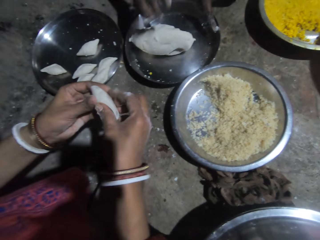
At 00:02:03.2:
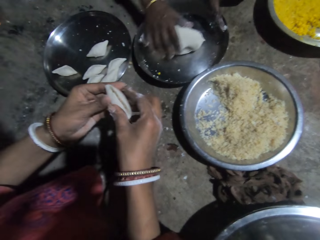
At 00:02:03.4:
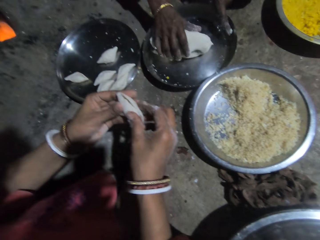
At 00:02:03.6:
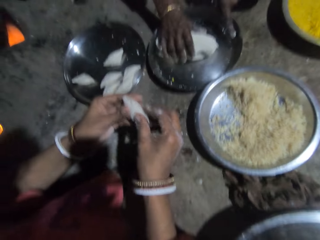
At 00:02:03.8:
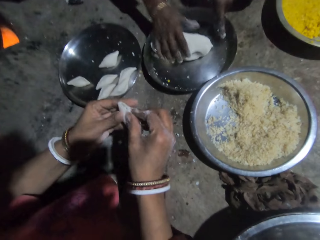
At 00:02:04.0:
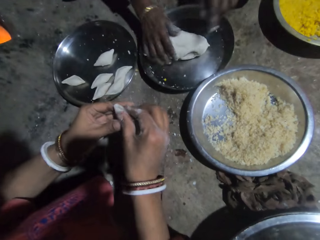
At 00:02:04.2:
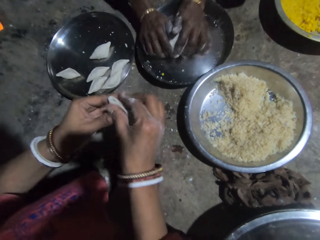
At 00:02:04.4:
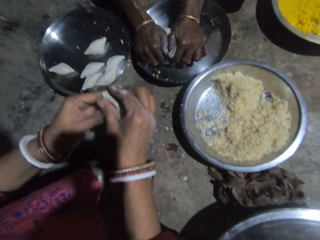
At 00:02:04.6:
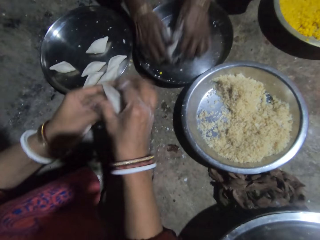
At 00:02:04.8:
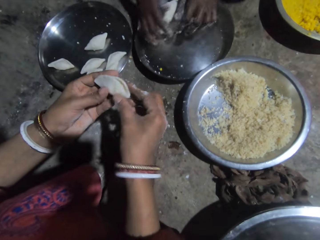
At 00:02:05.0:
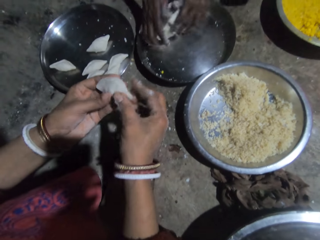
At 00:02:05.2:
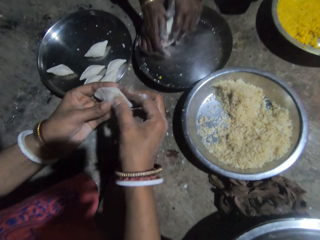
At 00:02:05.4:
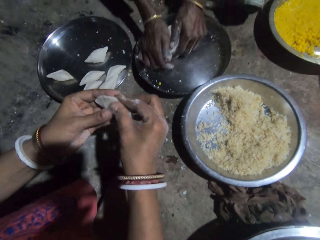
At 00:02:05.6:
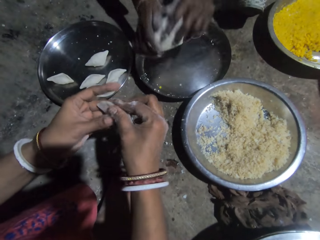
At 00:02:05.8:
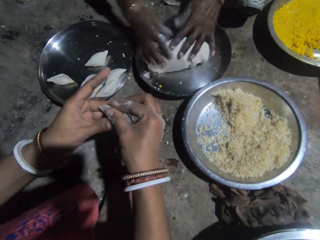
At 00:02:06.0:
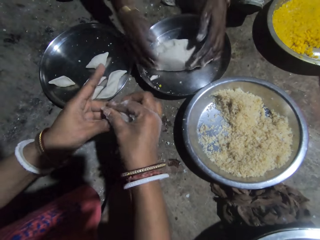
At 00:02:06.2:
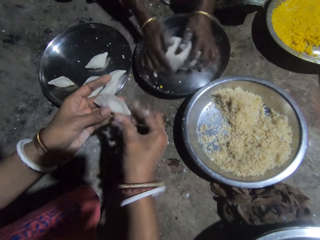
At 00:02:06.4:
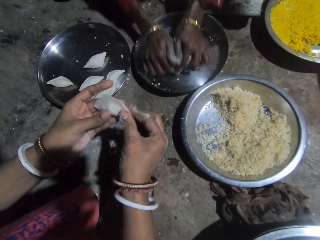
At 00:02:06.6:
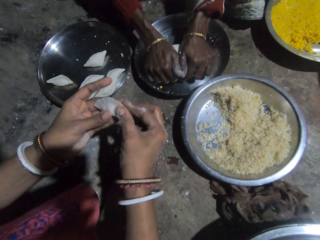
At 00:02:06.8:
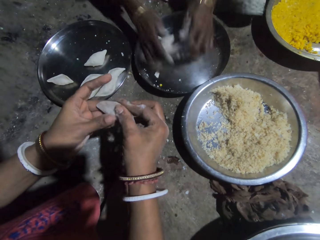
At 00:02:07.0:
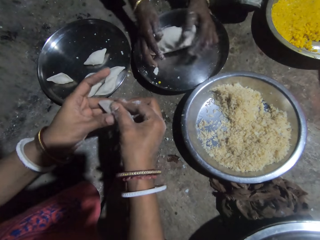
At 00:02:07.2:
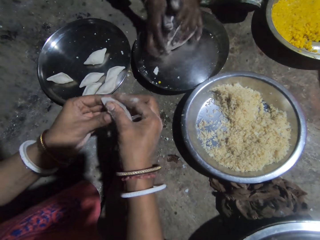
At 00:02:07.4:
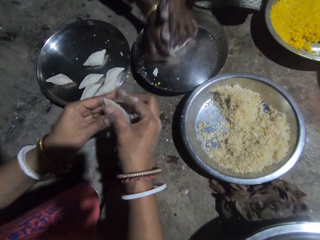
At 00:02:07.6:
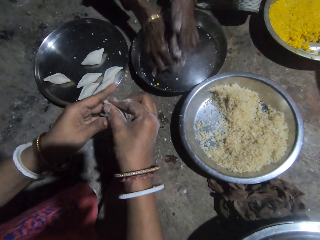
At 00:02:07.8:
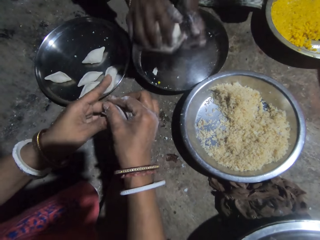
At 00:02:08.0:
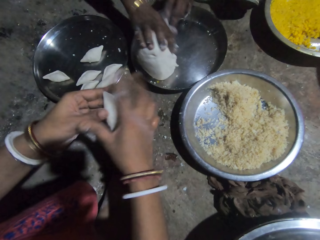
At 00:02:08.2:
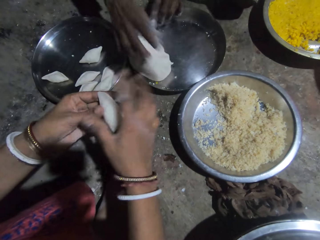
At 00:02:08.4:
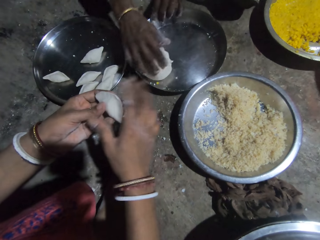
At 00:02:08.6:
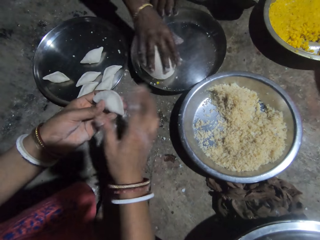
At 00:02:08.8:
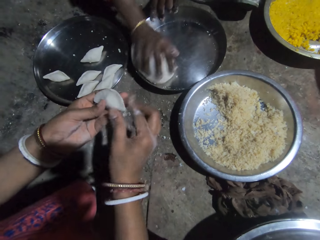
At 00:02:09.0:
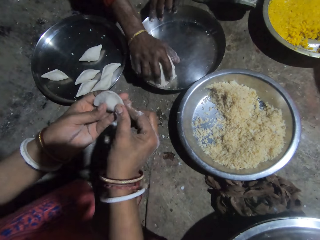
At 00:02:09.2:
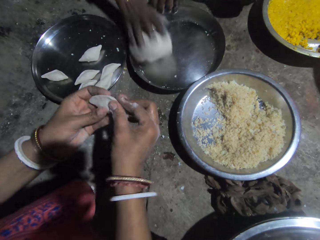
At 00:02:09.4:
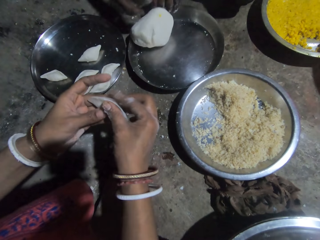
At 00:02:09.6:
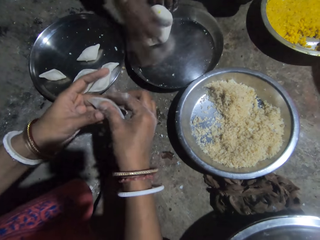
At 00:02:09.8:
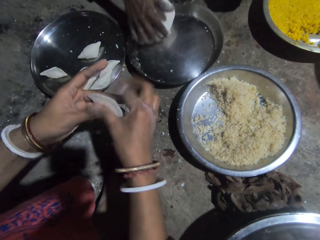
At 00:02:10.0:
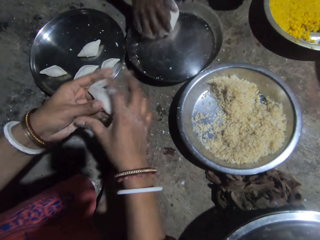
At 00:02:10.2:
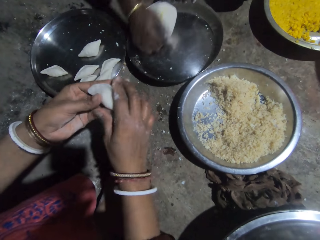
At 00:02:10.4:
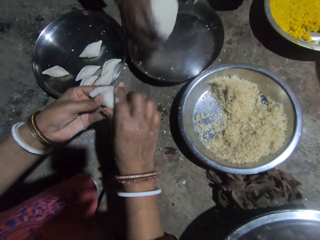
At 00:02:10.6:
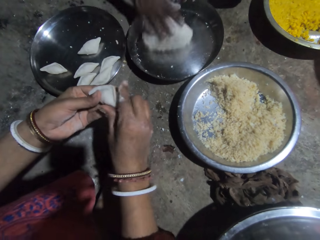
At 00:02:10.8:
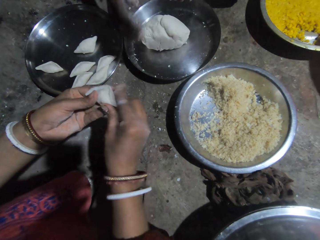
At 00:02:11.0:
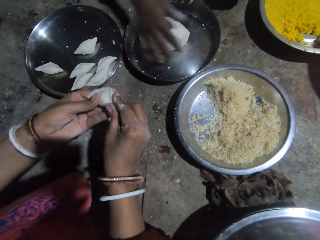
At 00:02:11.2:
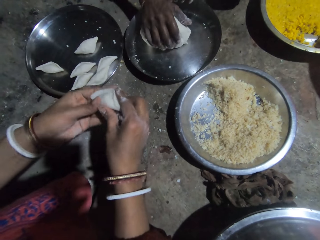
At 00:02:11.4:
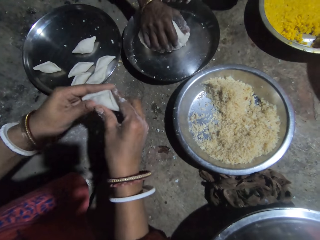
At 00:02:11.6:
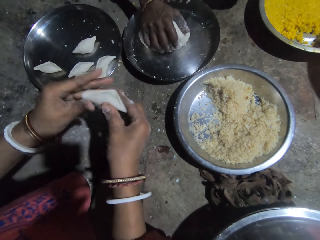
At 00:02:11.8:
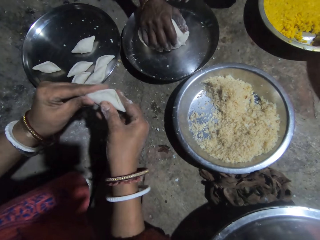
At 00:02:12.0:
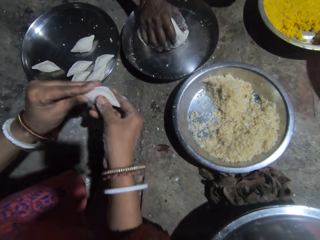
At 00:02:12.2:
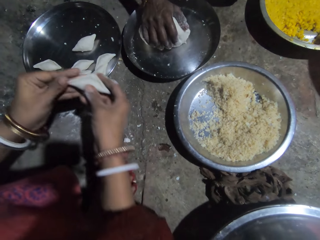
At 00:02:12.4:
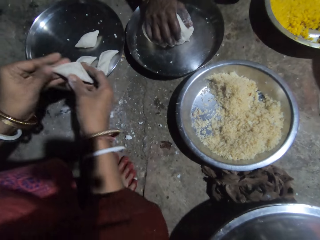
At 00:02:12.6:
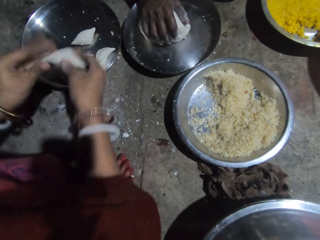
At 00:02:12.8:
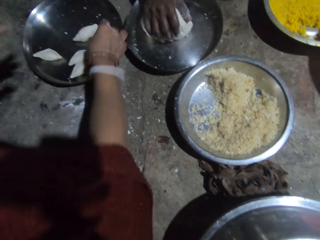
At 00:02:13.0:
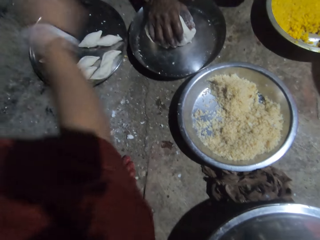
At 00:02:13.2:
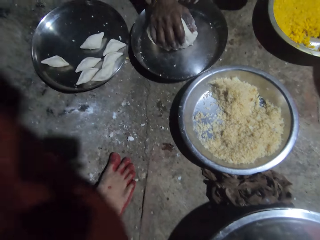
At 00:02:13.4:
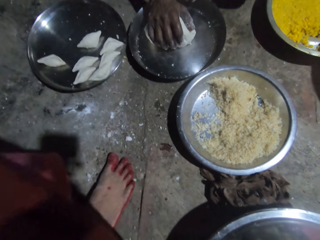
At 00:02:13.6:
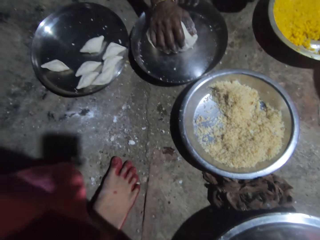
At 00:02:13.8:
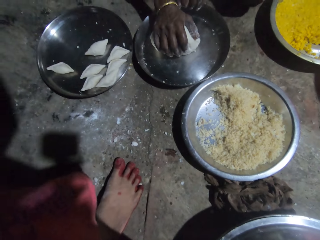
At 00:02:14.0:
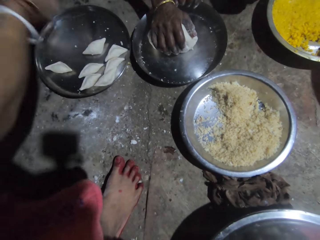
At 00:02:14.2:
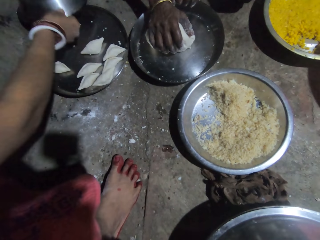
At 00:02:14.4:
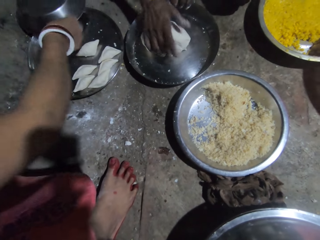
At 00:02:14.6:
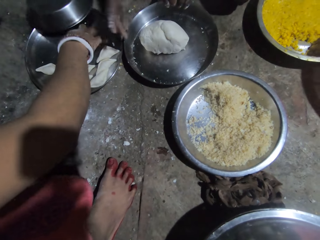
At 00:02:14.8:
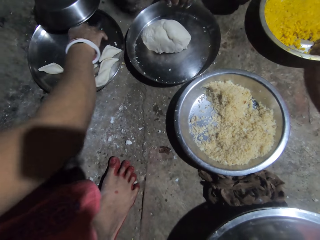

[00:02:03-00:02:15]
A person closes a dough. Another person rolls a dough. The first person closes the dough. The other person rolls the dough. The first person closes the dough. The other person rolls the dough. The first person closes the dough. The other person rolls the dough. The first person closes the dough. The other person rolls the dough. The first person closes the dough. The camera wearer puts the dough in the tray. The first person puts the dough in the tray. The camera wearer takes a lid. The first person moves hands and puts the lid down. The camera wearer puts the lid on the tray.

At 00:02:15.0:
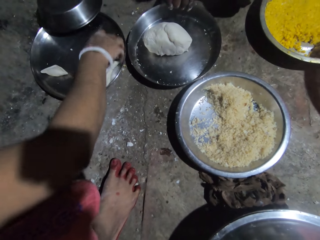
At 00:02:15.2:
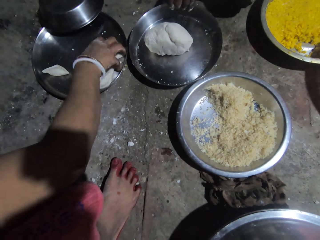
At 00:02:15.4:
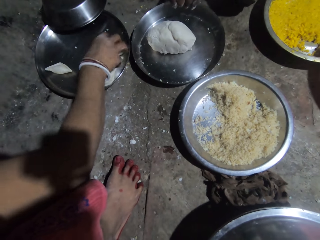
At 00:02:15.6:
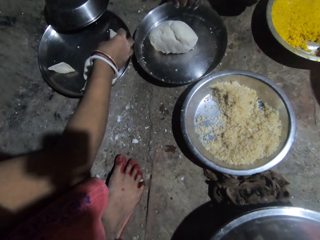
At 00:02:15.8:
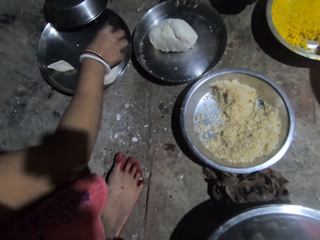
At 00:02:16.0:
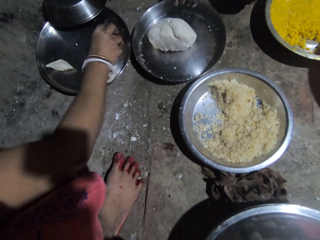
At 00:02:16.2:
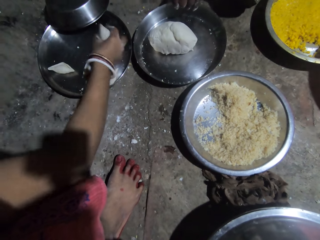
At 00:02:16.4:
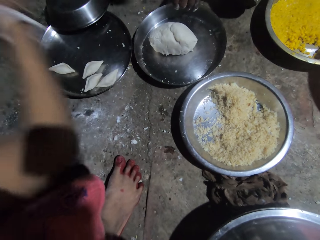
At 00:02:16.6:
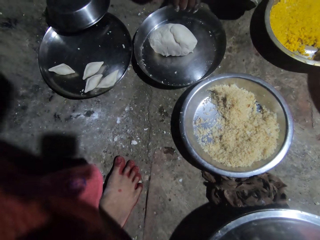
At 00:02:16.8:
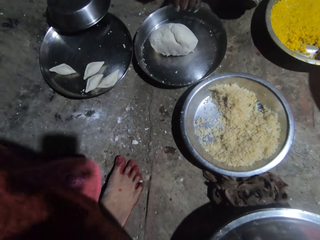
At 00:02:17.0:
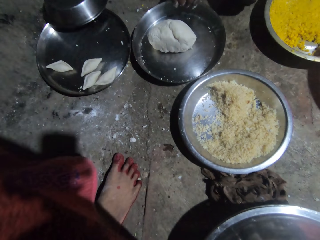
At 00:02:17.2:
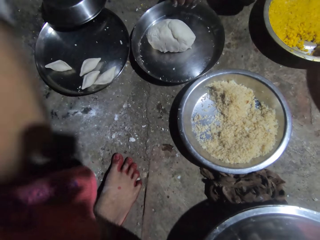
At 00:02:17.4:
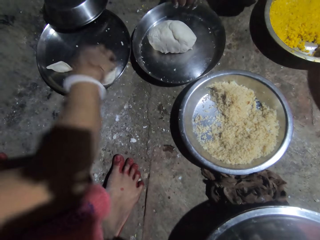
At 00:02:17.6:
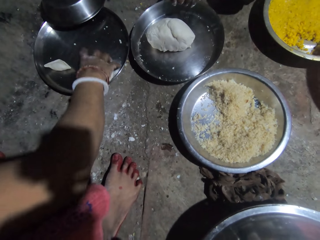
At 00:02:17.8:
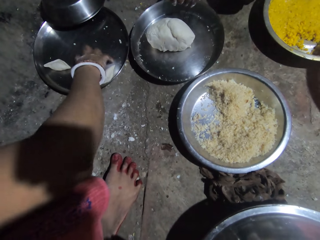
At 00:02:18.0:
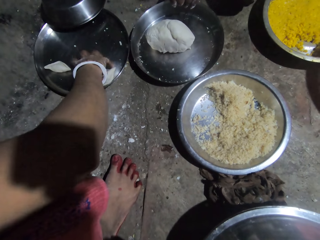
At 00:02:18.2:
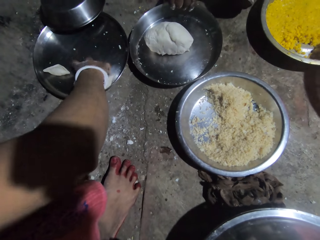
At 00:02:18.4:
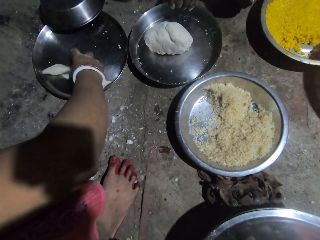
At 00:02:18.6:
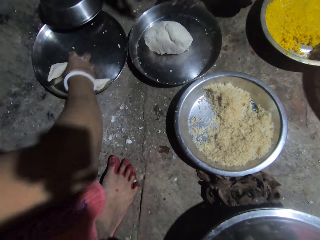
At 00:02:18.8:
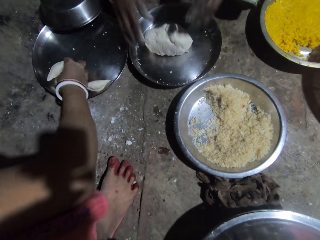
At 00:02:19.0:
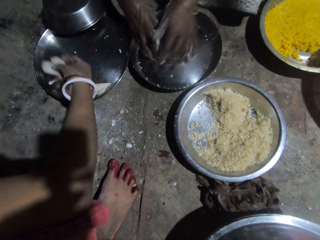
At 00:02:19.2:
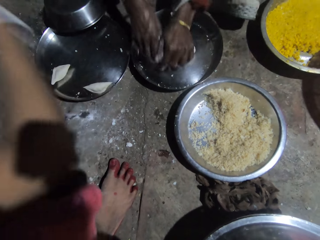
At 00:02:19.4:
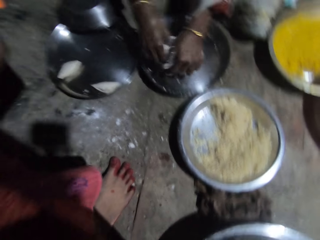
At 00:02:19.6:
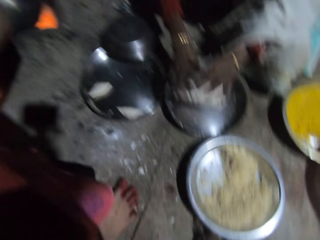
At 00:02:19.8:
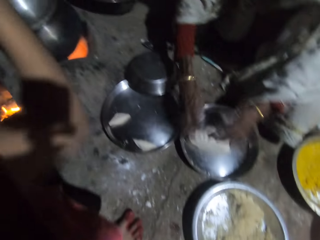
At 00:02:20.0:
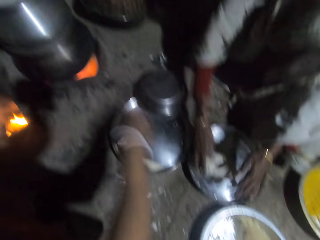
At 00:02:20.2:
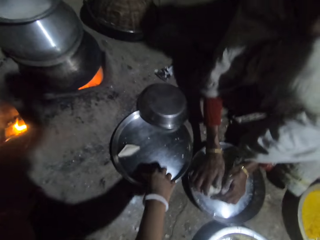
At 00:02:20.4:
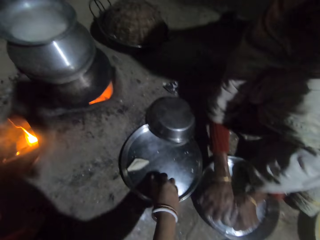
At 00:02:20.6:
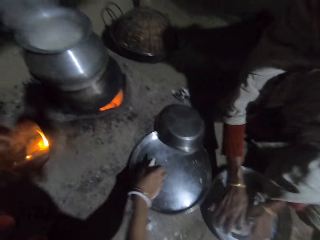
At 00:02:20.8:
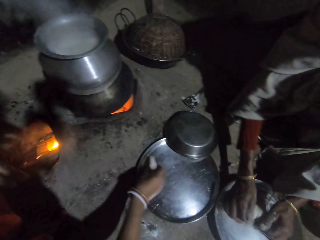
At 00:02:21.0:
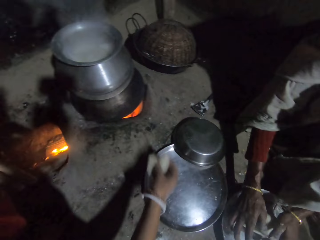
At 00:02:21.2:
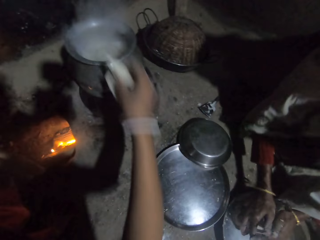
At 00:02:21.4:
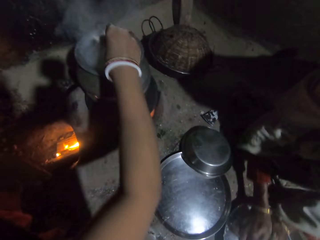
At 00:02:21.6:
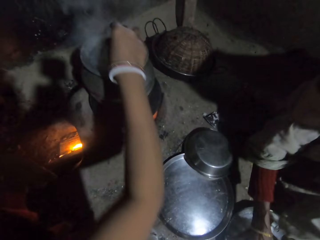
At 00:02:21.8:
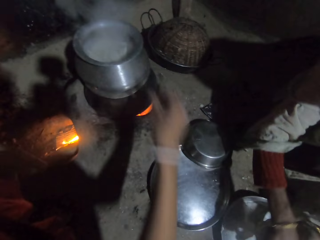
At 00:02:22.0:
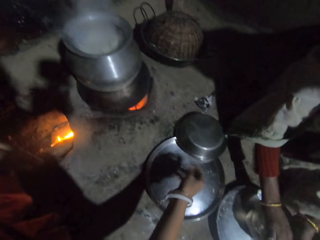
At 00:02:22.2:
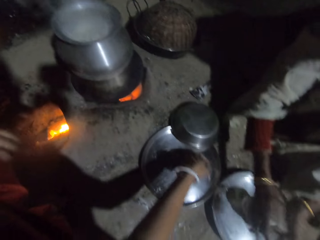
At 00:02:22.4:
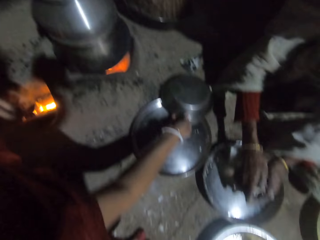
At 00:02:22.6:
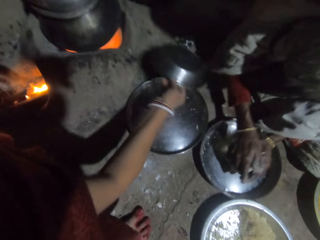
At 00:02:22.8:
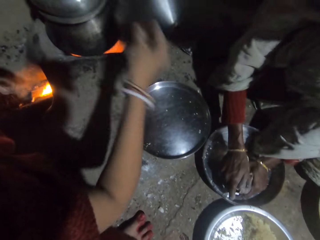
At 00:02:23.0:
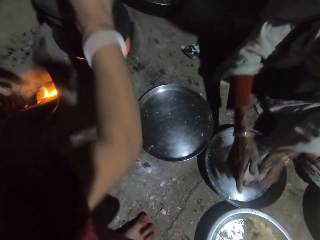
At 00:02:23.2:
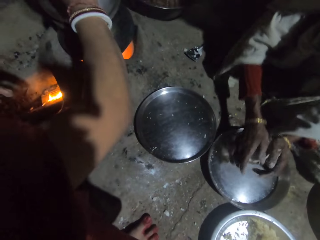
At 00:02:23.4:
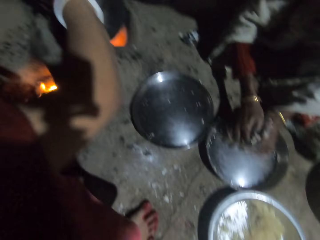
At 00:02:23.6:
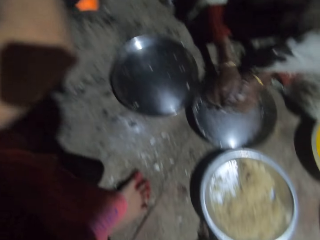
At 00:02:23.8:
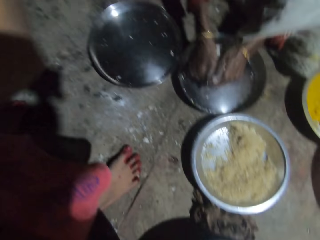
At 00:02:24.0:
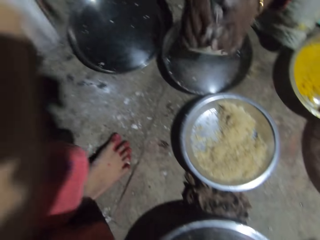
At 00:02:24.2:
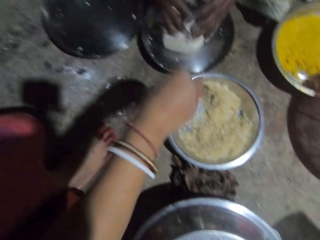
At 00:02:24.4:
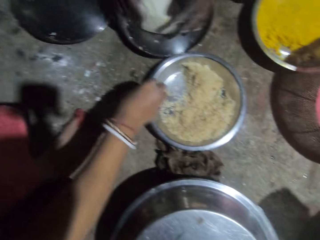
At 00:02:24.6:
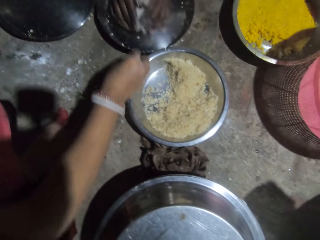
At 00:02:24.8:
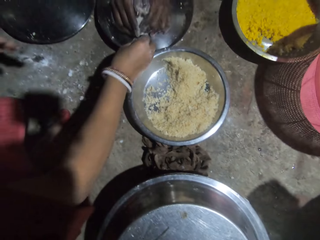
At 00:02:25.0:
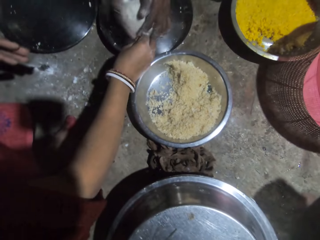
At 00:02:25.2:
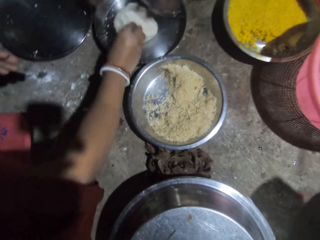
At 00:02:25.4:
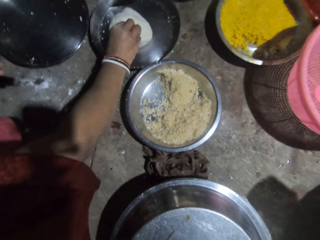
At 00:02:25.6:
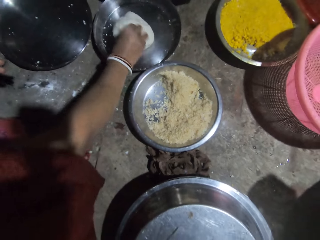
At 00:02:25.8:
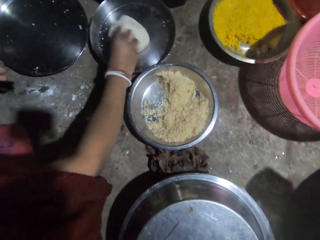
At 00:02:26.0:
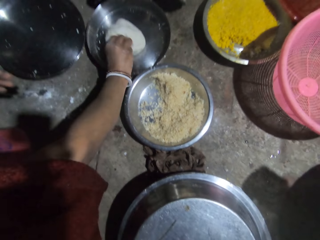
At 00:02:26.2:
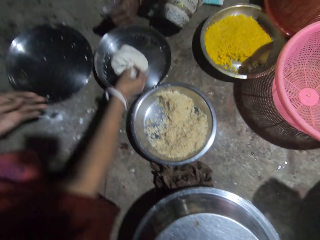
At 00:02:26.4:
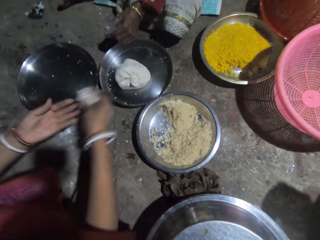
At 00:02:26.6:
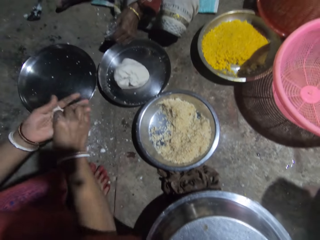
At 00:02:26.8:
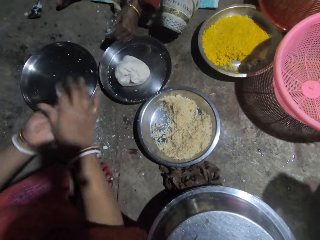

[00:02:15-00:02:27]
A person moves a hand. The camera wearer picks the dough. Another person picks dough from a tray. The camera wearer puts the dough in the pot. The other person moves a hand. The camera wearer picks the dough. The other person picks the dough from the tray. The first person rolls the dough. The other person moves a hand. The camera wearer puts the dough in the pot. The first person rolls the dough. The camera wearer picks the dough. The other person picks the dough. The camera wearer puts the dough in the pot. The other person puts the dough in the pot. The first person rolls the dough. The camera wearer picks the lid. The other person picks the lid. The camera wearer covers the pot. The first person rolls the dough. The other person moves a hand. The first person rolls the dough. The camera wearer pinches the dough. The other person pinches the dough.
